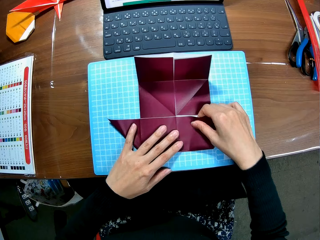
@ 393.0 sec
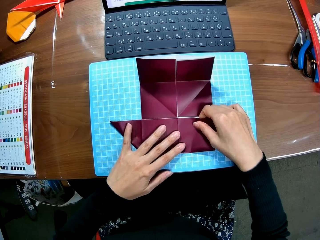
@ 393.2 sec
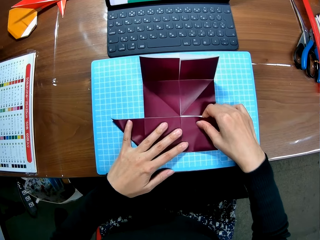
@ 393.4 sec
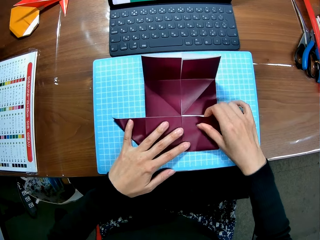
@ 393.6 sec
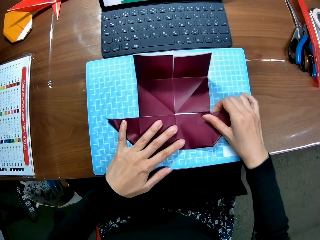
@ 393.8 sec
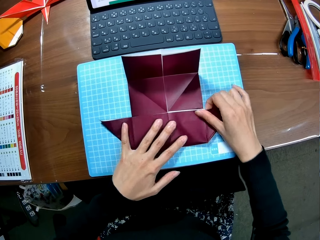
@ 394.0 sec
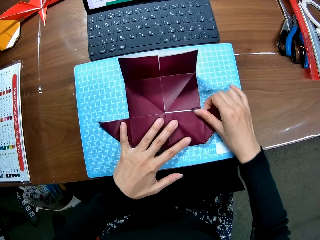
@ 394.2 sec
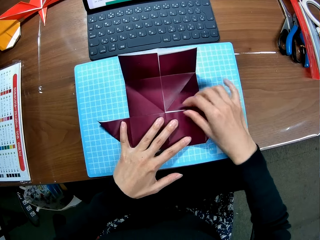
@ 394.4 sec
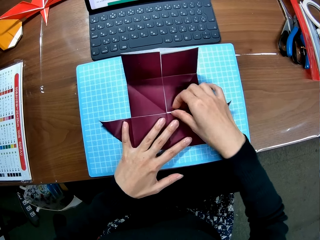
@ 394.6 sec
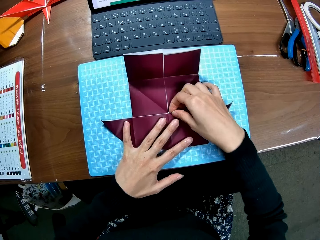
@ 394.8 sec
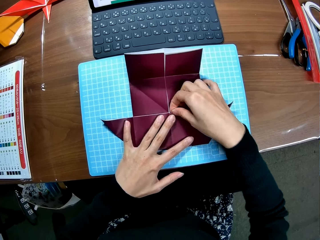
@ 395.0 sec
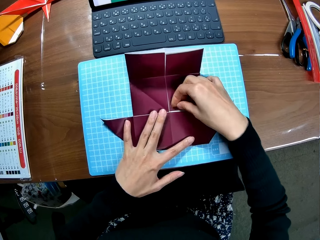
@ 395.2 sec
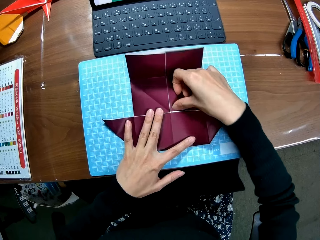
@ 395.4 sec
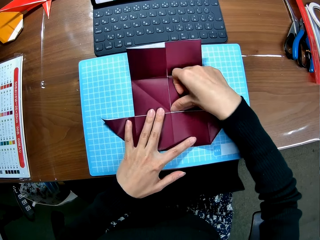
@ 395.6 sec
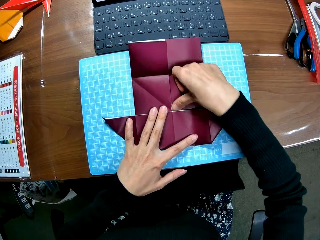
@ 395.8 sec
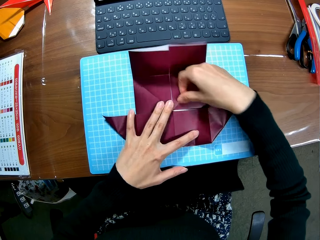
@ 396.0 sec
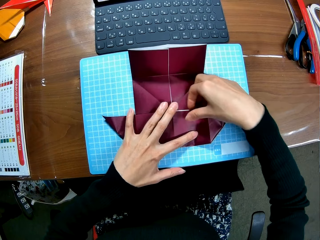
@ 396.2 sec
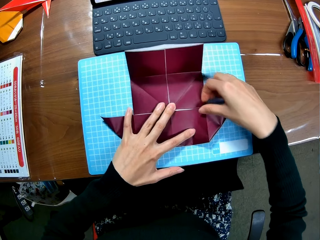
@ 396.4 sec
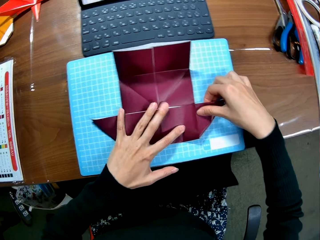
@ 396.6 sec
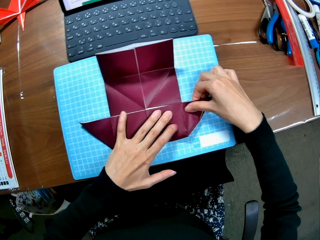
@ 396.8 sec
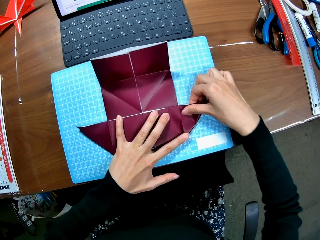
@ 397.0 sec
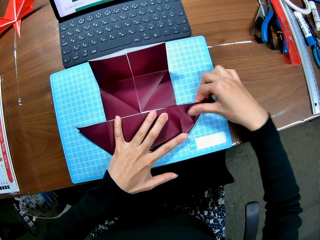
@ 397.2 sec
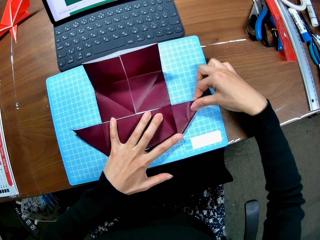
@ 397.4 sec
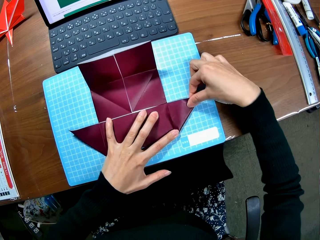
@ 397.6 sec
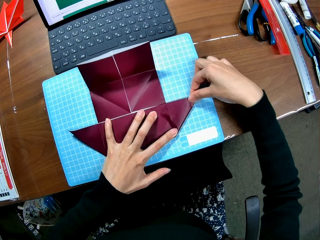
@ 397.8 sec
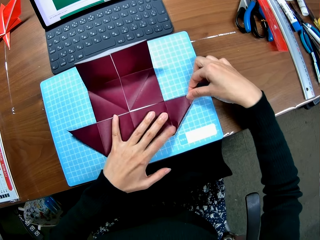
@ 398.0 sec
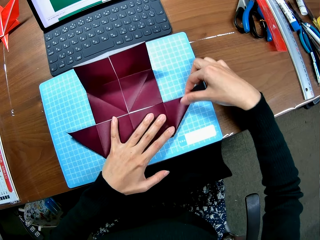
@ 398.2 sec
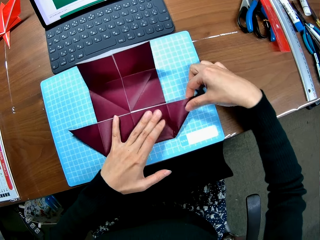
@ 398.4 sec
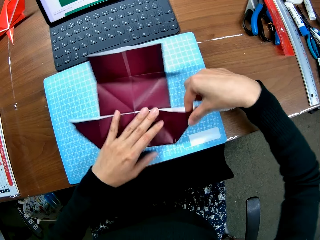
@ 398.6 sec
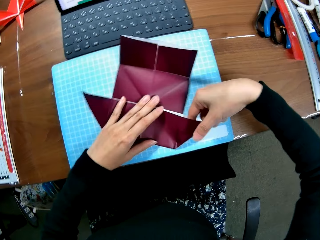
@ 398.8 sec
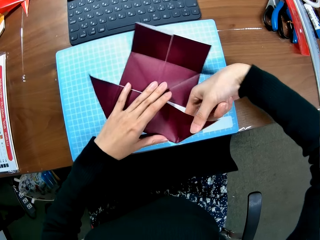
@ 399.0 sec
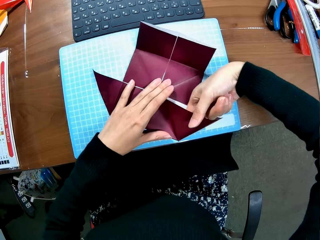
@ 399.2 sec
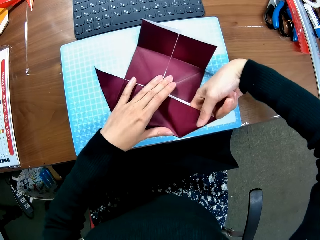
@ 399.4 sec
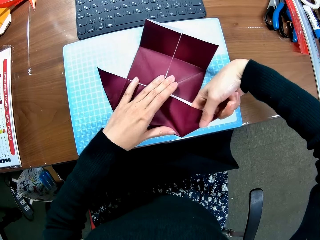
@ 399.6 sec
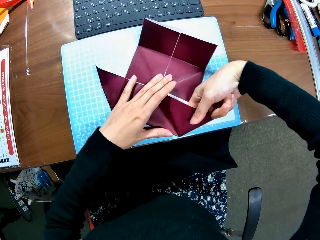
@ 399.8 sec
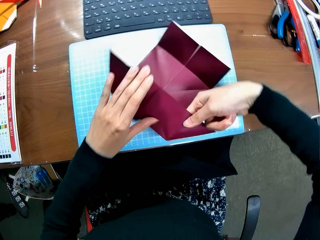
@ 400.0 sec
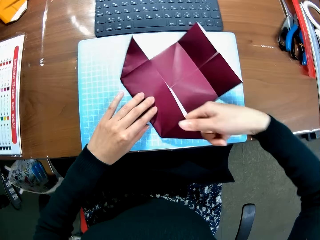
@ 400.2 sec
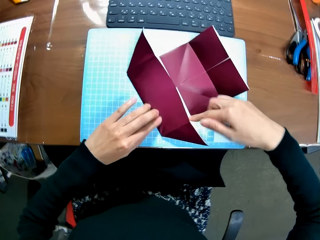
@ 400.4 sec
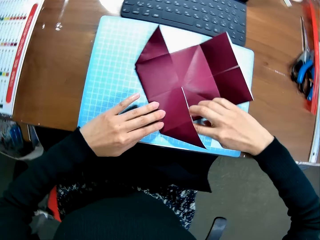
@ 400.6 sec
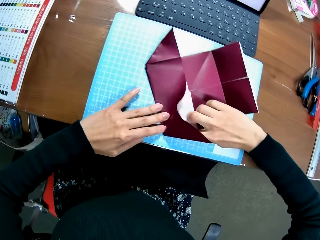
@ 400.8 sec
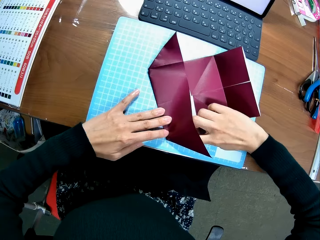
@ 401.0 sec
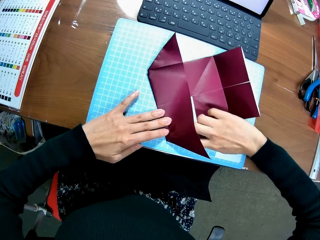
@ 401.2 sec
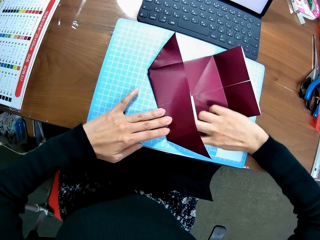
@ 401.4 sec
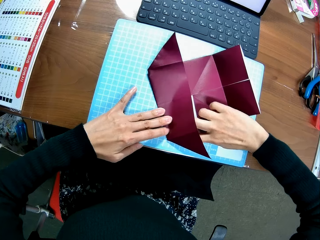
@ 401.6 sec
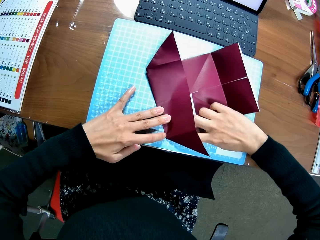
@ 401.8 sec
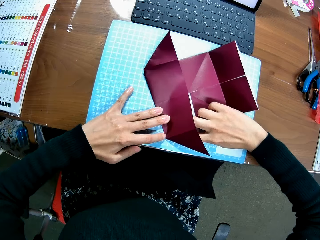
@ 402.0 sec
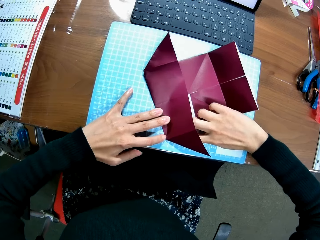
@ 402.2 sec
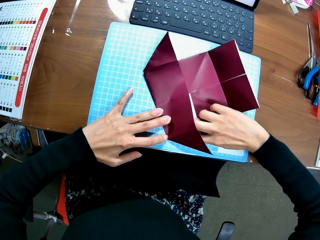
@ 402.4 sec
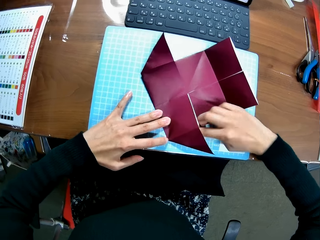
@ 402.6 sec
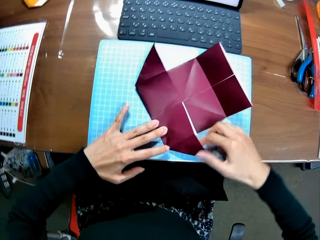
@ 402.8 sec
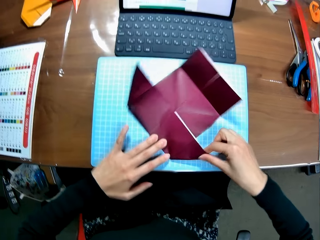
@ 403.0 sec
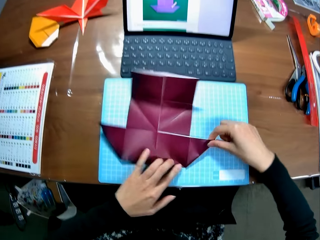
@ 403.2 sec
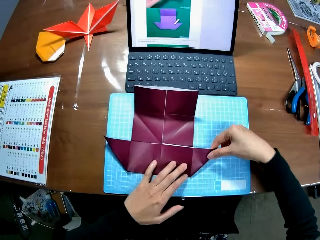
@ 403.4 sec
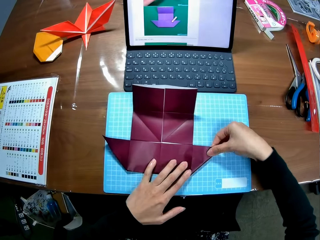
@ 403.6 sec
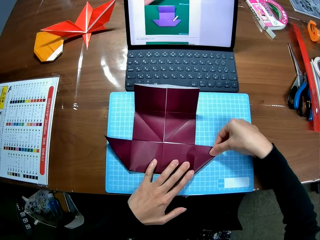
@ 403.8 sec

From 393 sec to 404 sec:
The camera wearer folds the paperboard. They rotate the paperboard.

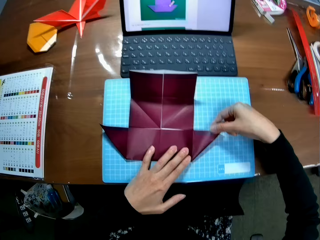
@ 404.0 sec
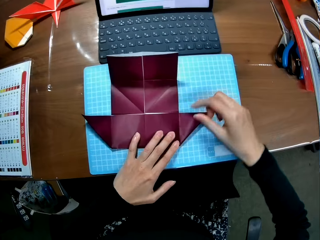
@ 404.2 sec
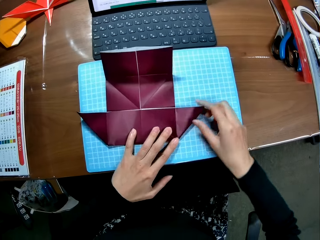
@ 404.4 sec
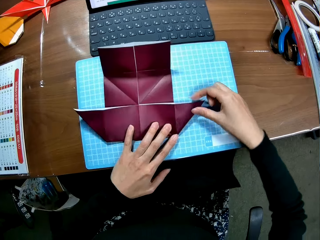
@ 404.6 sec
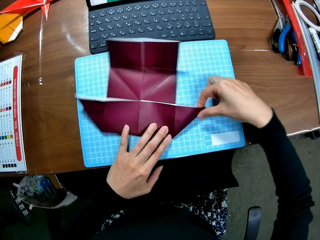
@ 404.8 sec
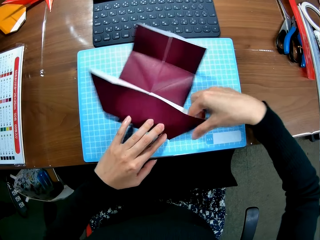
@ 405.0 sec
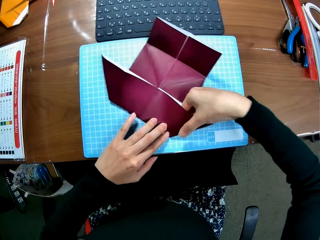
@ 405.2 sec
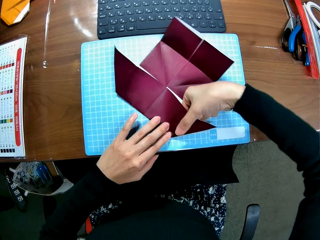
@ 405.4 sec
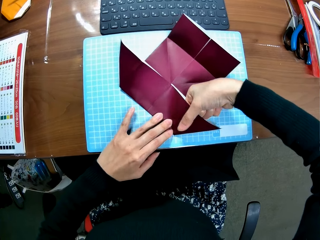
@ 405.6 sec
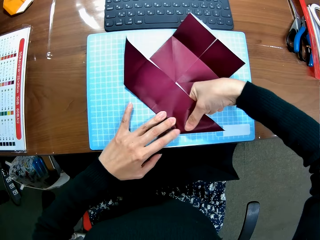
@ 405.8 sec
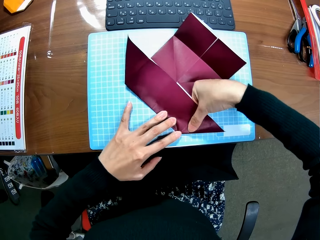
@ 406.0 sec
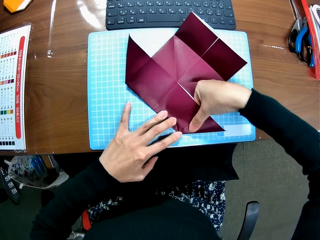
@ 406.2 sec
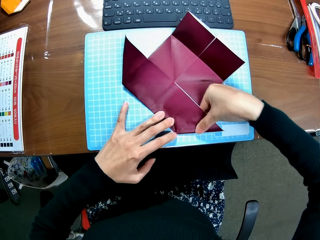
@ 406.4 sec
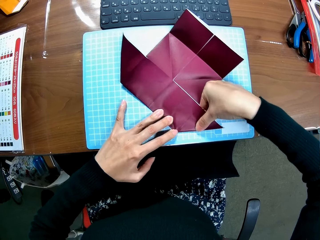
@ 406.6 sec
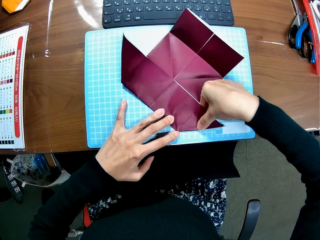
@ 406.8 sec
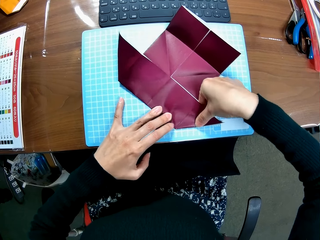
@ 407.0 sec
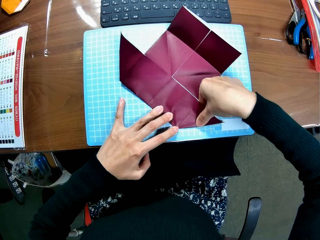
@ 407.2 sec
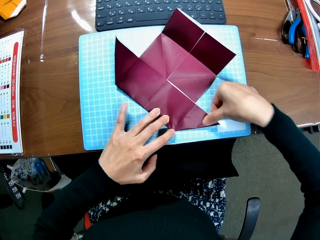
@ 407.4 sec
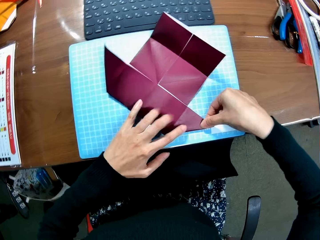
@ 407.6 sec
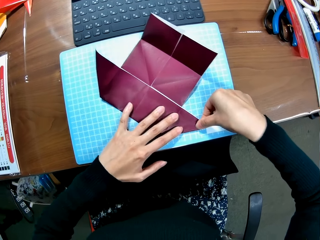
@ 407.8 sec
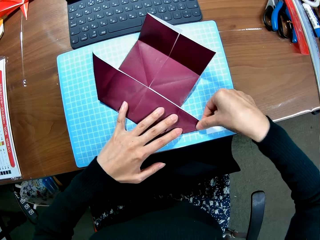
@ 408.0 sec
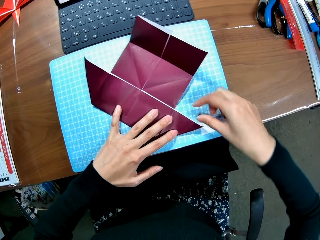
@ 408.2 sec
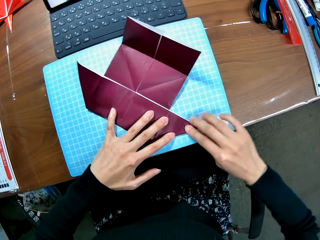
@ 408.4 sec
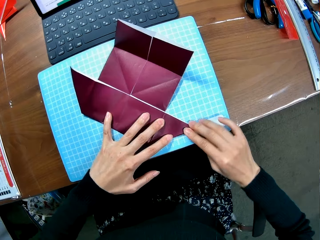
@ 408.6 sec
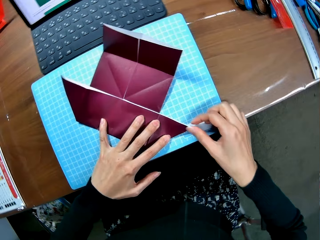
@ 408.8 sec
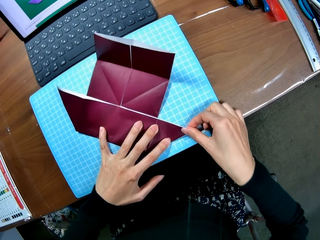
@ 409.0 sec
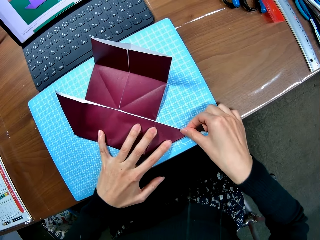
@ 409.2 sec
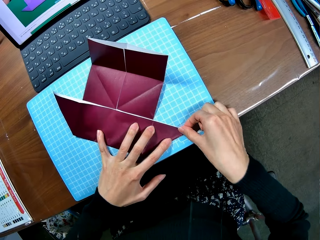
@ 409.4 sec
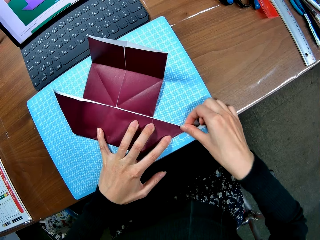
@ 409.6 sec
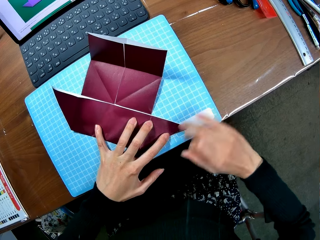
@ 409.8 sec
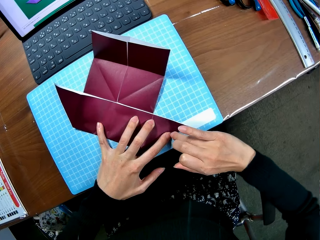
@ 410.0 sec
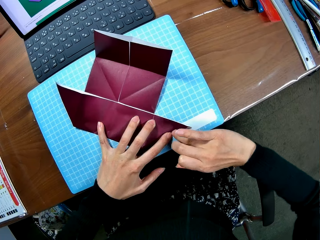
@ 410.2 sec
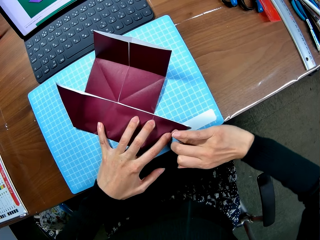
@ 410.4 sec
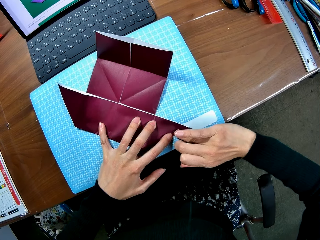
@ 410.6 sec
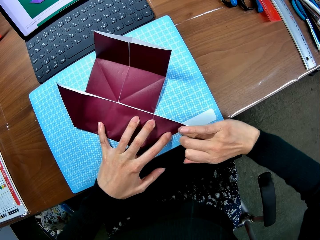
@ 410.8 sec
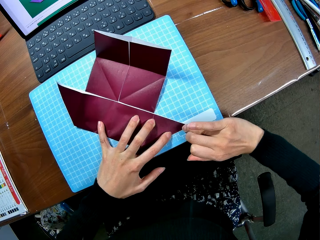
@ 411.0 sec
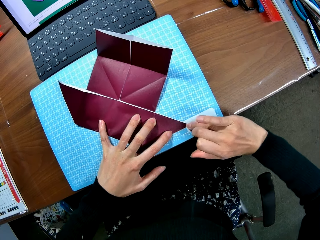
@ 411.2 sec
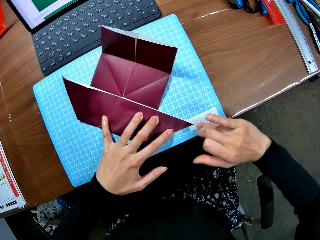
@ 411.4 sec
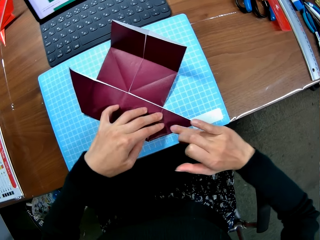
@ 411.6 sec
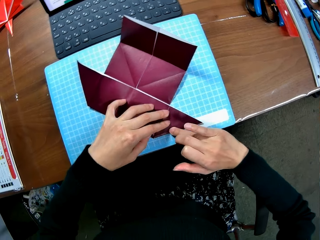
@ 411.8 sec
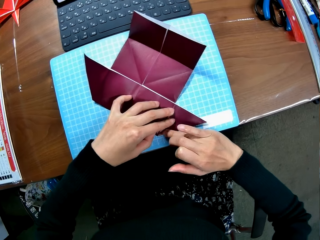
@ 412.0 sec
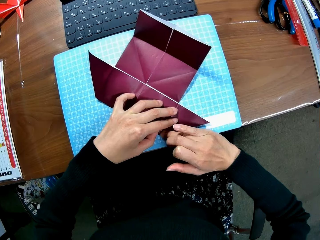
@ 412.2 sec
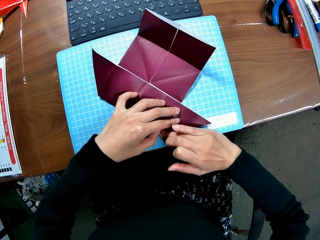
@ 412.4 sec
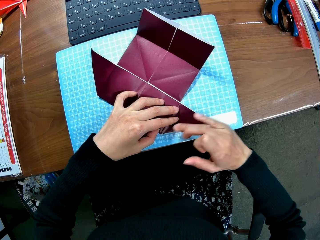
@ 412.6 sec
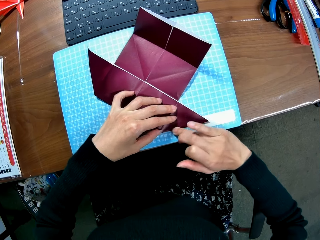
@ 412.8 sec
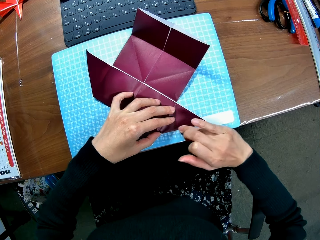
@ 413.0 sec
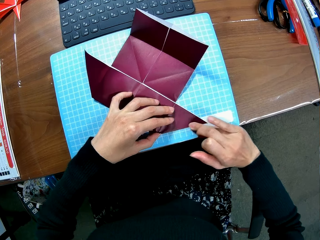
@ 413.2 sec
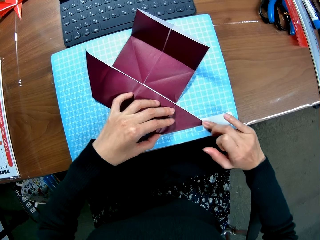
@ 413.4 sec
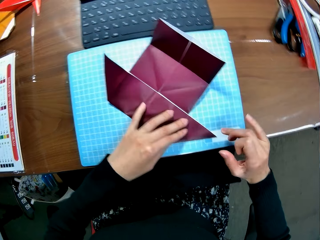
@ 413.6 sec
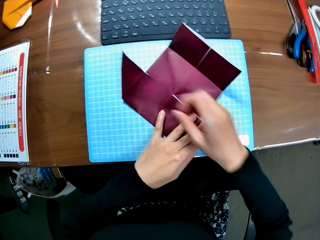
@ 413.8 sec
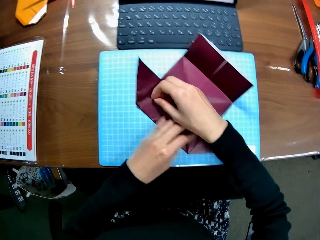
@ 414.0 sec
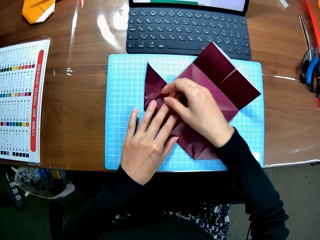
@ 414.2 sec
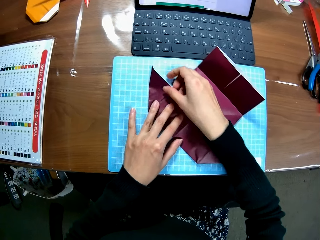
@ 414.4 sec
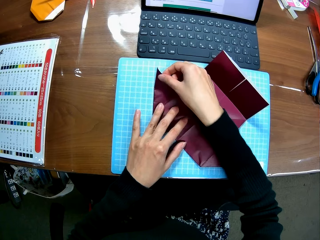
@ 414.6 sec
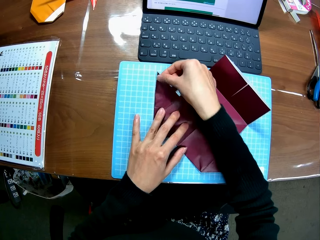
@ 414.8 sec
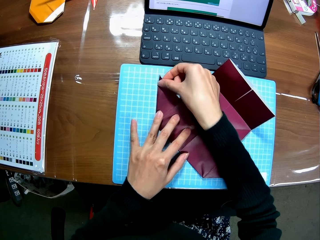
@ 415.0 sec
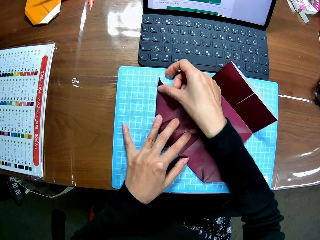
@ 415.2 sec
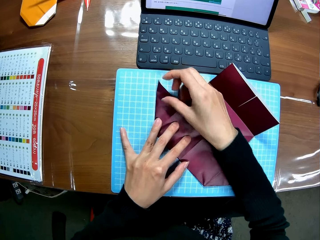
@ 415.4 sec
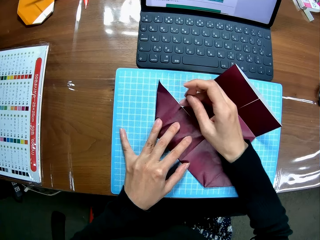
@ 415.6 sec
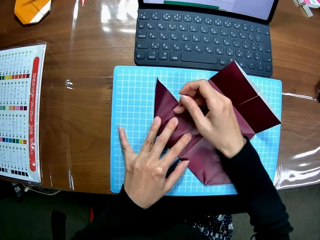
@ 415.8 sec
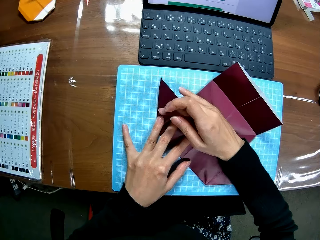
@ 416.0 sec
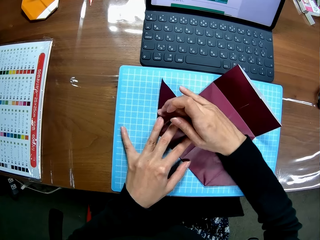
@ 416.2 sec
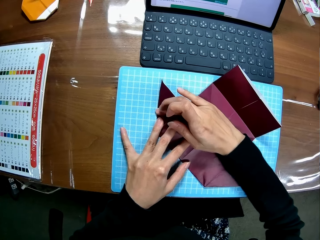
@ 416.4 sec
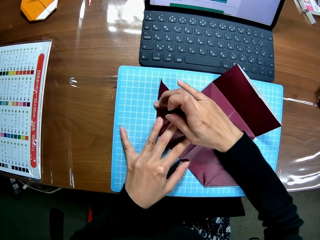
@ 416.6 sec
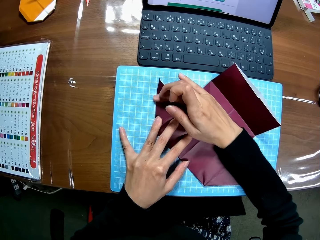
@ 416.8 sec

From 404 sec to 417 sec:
The camera wearer touches the colored paperboard. They align the colored paperboard.
